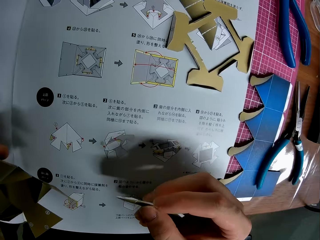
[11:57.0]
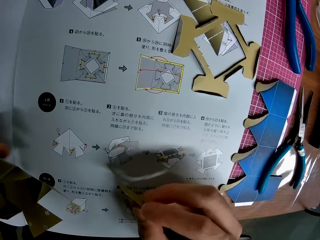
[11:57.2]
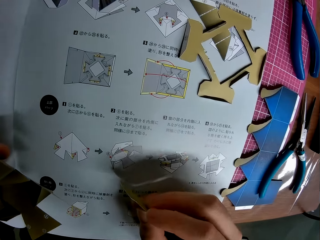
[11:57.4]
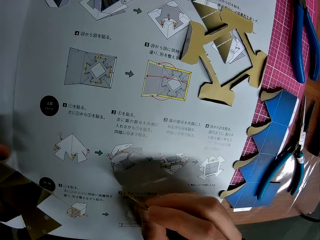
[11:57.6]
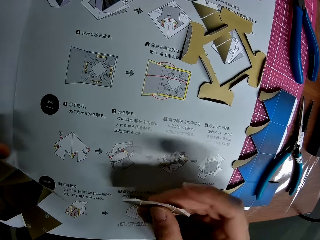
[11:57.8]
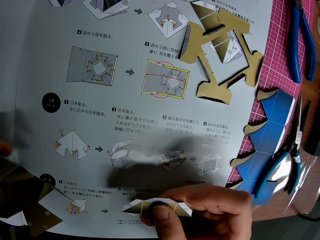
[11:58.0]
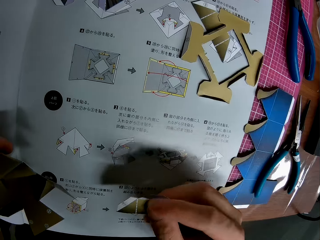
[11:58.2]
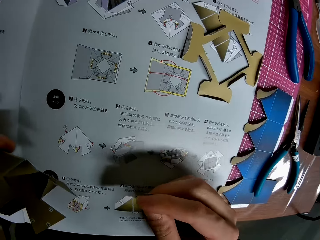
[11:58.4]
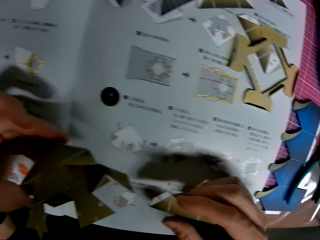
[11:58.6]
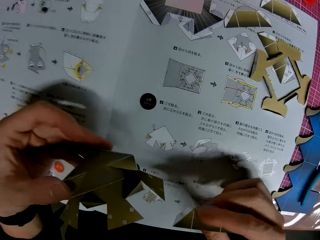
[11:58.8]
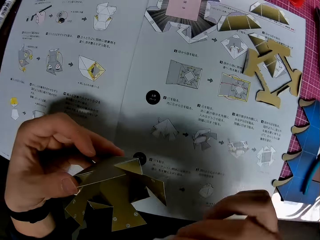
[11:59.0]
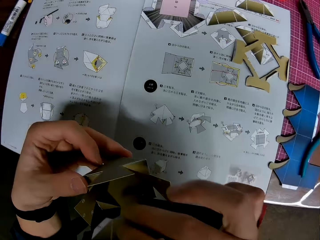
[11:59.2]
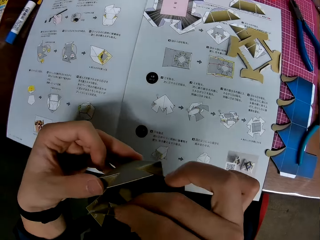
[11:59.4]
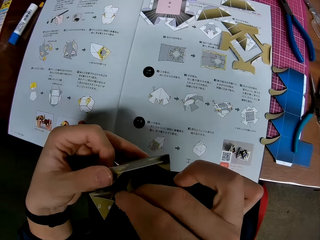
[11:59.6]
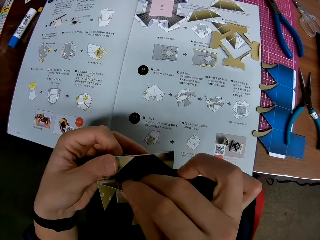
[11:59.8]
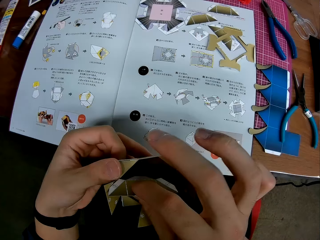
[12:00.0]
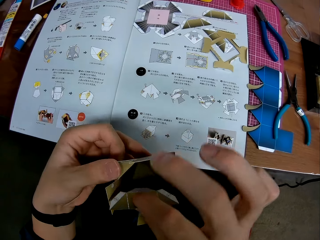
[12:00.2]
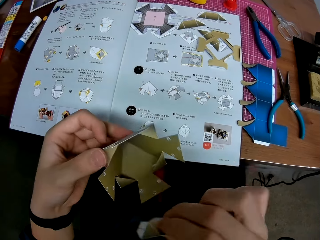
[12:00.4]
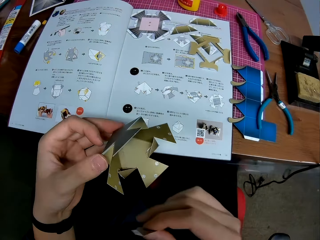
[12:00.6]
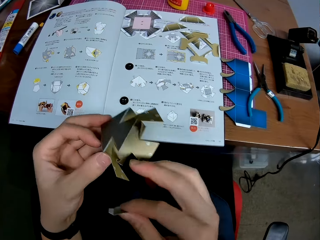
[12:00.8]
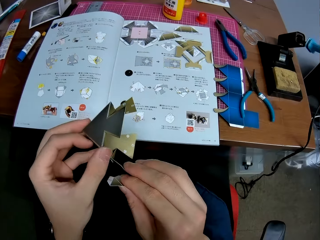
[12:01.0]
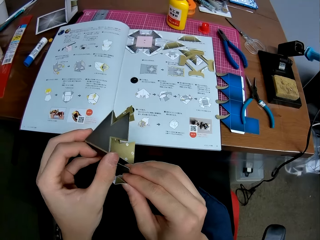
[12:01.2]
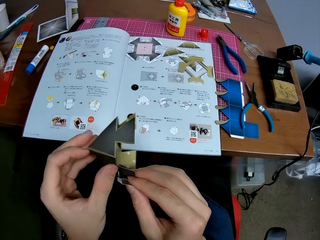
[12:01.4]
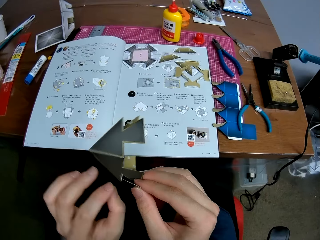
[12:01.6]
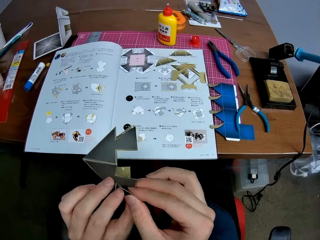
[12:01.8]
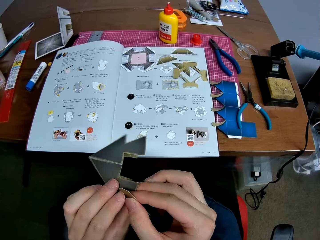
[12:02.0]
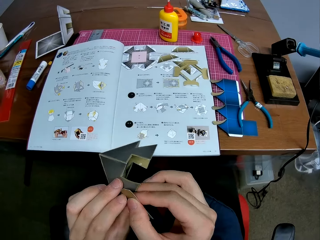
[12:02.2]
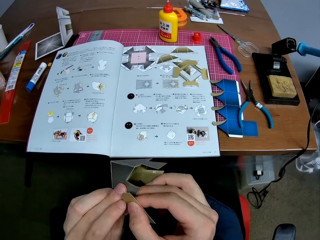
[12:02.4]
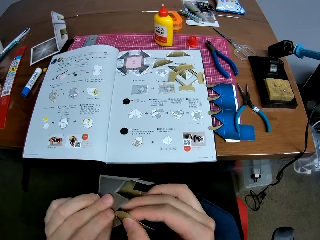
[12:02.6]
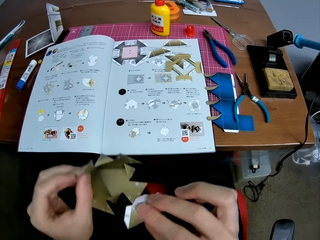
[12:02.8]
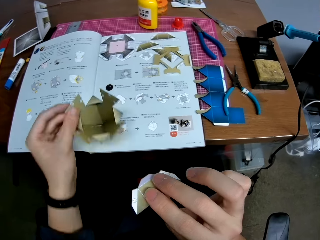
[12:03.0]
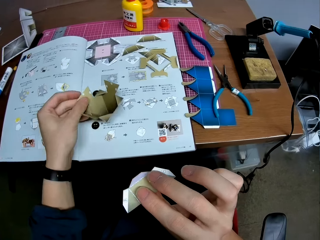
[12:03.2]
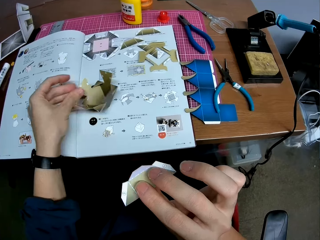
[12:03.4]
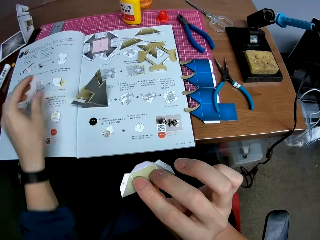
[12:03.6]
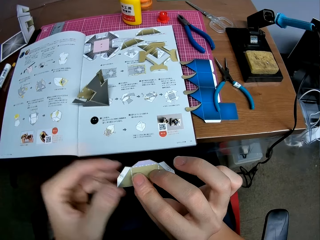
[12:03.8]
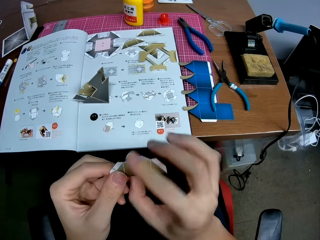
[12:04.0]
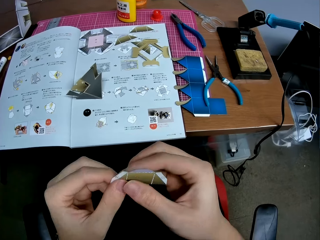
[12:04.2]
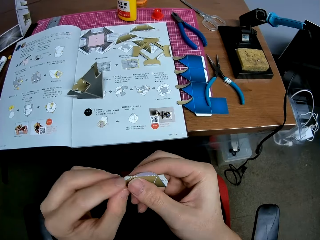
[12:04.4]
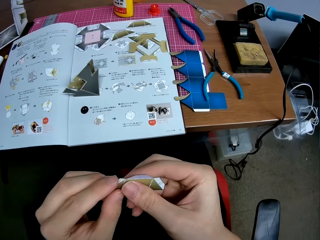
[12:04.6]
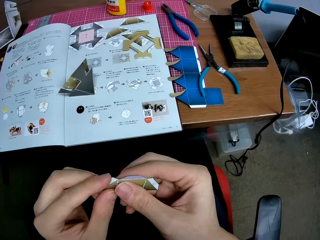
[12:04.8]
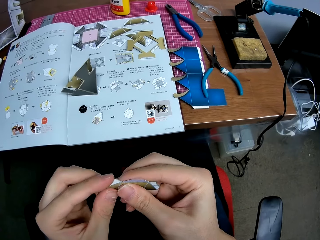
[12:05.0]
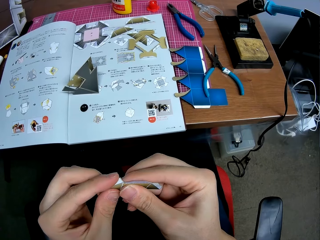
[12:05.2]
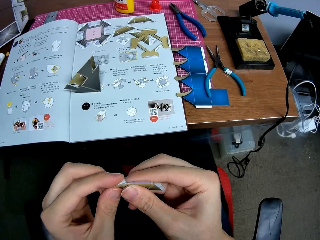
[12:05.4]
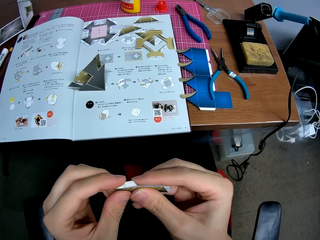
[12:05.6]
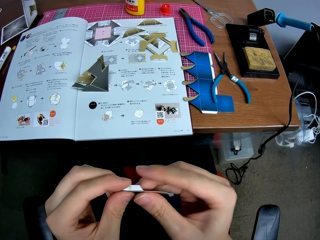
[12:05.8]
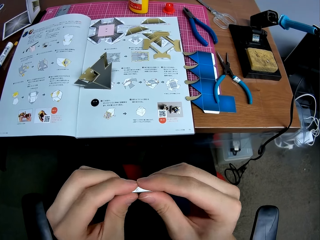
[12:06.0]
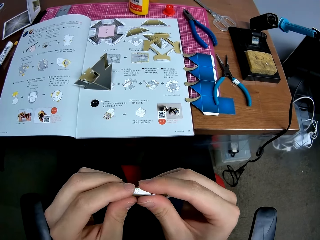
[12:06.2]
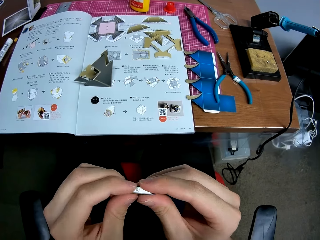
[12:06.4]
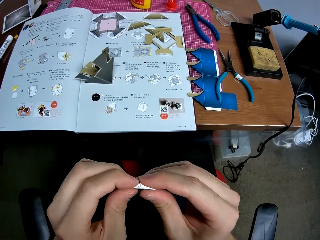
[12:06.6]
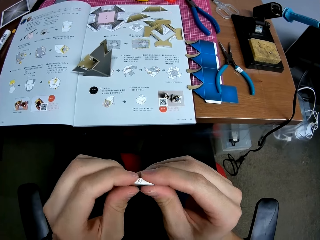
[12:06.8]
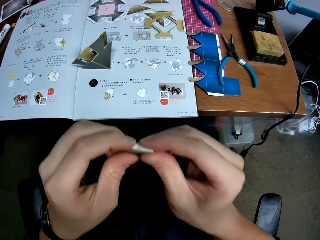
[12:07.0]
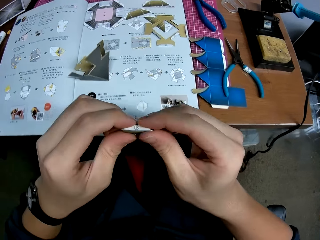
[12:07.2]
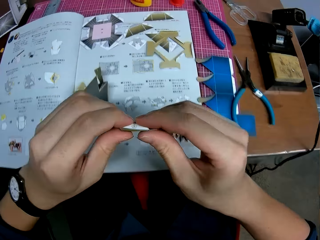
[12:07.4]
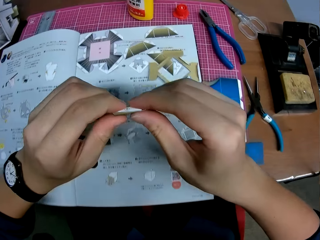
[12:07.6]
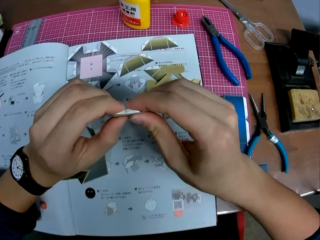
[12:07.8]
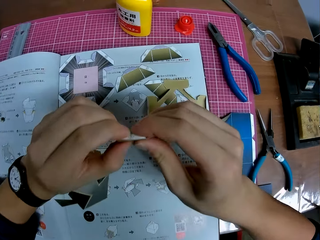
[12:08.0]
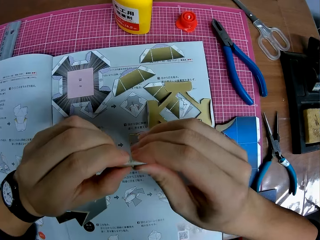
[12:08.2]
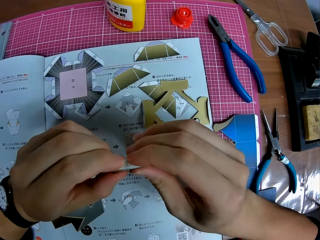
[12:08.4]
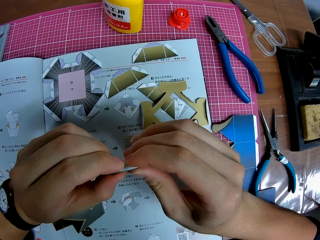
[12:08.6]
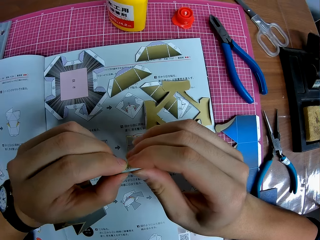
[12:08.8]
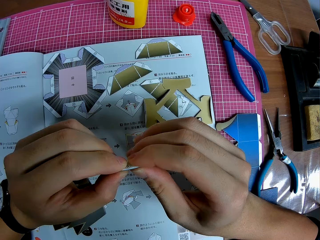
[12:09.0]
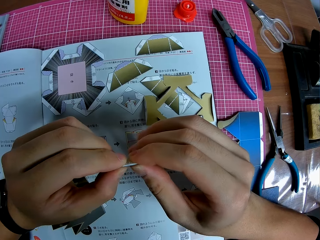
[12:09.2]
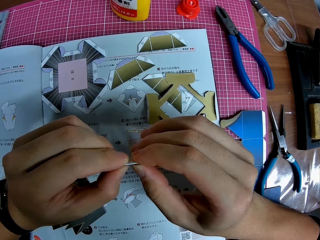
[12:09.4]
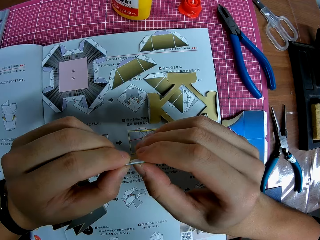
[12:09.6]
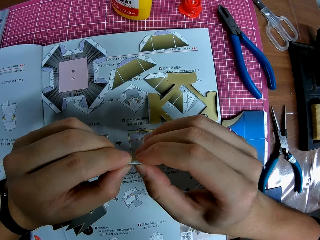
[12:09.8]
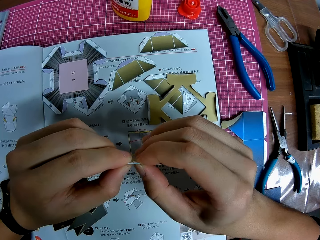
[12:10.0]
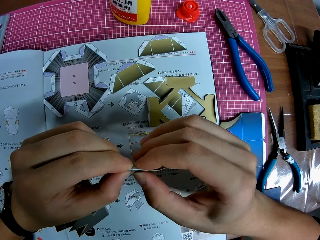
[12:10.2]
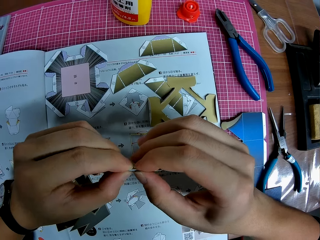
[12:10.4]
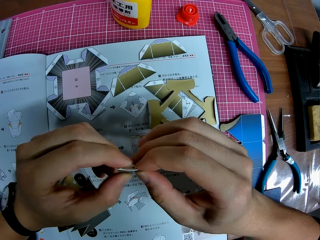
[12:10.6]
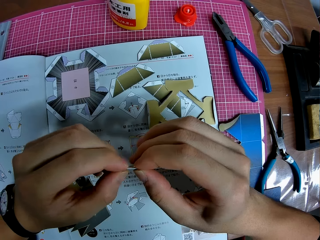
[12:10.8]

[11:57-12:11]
The camera wearer fits the model piece on the modelled paper. They put the modelled paper on the table. They fold the sides of the piece of craft.

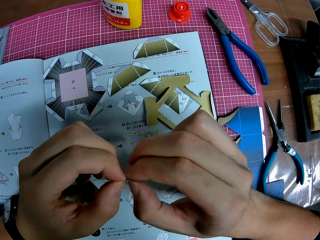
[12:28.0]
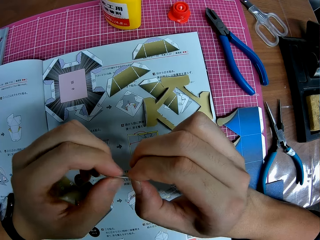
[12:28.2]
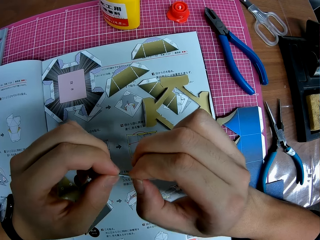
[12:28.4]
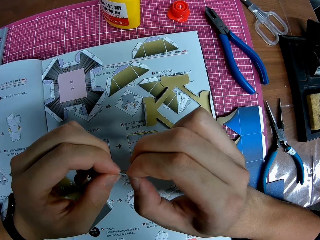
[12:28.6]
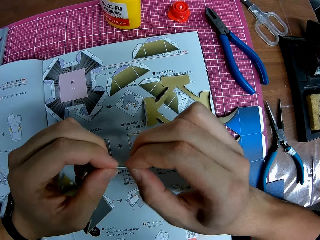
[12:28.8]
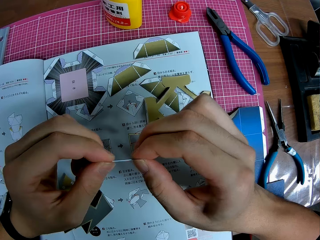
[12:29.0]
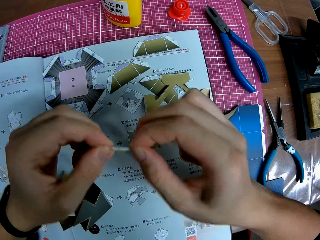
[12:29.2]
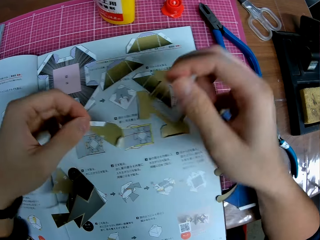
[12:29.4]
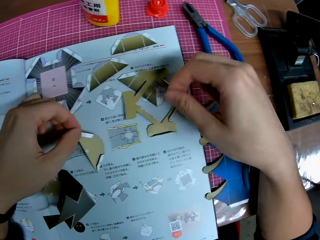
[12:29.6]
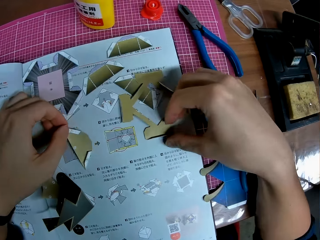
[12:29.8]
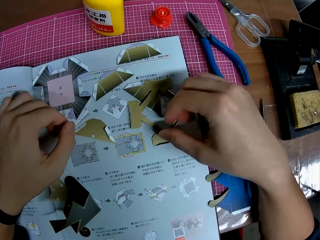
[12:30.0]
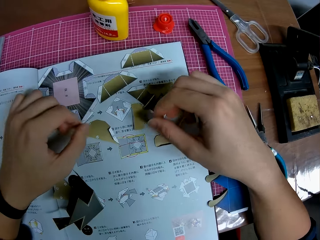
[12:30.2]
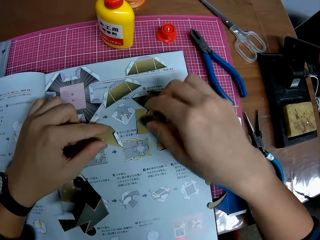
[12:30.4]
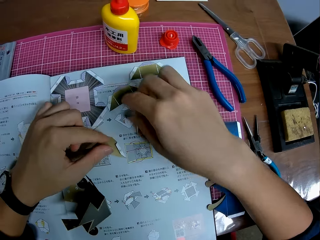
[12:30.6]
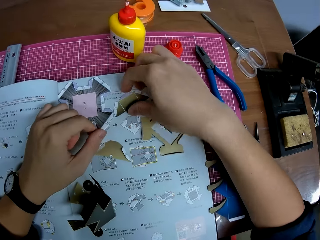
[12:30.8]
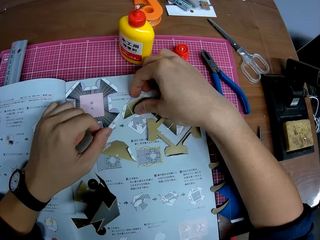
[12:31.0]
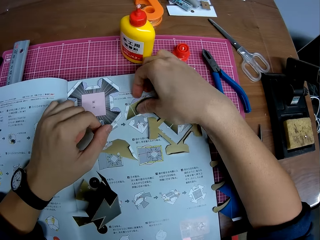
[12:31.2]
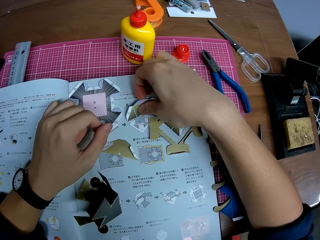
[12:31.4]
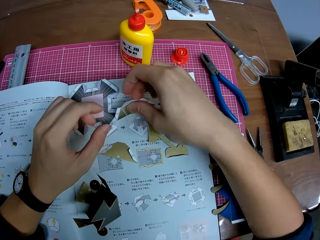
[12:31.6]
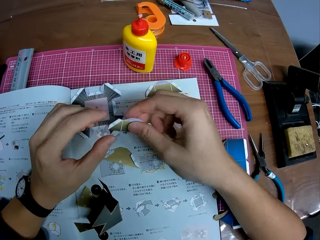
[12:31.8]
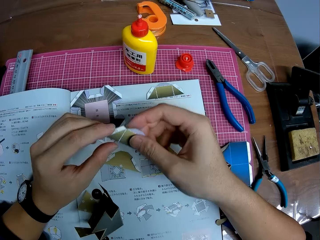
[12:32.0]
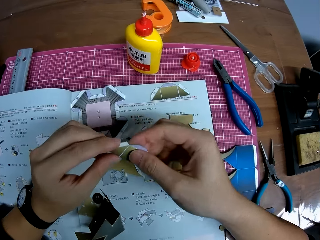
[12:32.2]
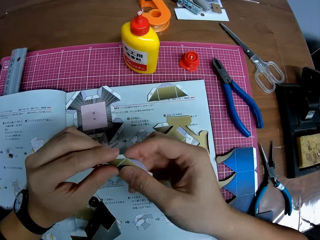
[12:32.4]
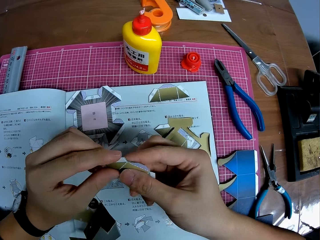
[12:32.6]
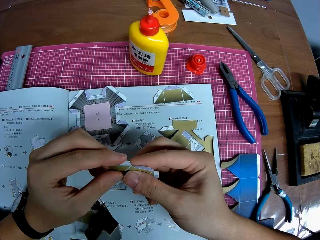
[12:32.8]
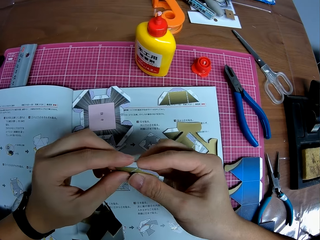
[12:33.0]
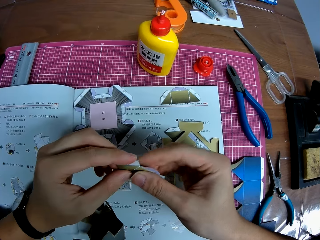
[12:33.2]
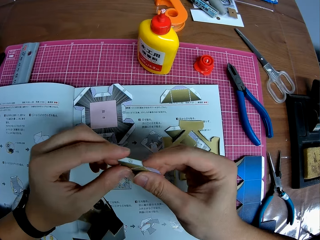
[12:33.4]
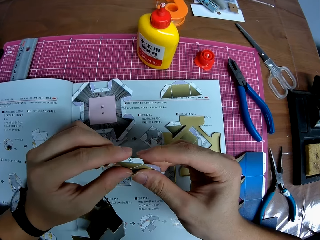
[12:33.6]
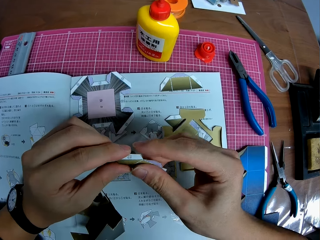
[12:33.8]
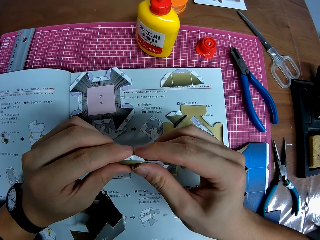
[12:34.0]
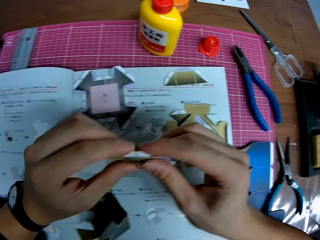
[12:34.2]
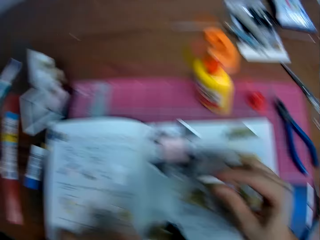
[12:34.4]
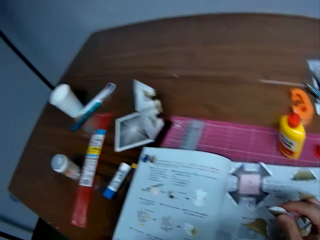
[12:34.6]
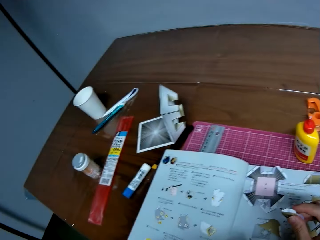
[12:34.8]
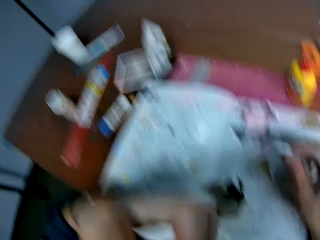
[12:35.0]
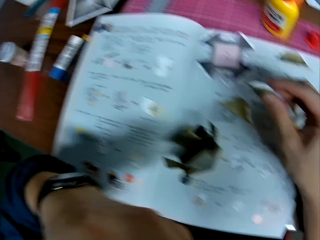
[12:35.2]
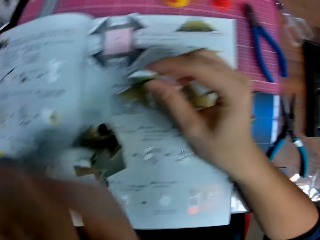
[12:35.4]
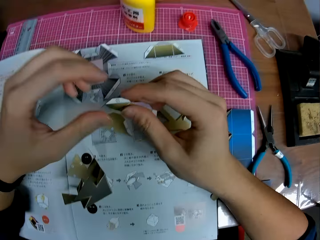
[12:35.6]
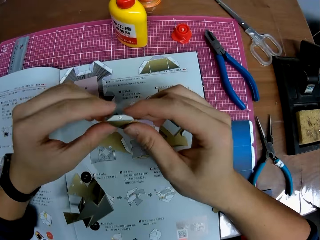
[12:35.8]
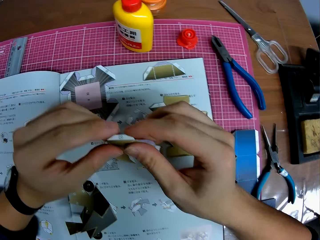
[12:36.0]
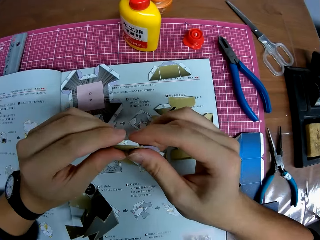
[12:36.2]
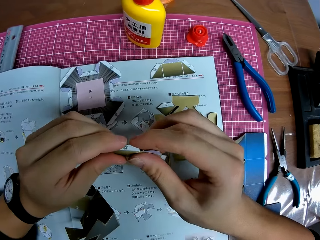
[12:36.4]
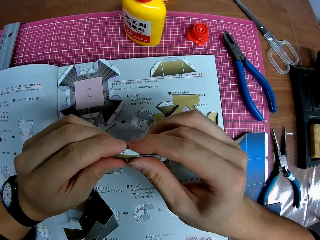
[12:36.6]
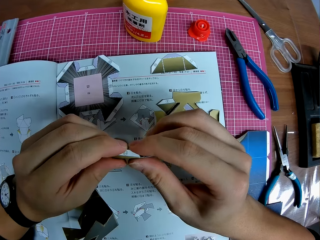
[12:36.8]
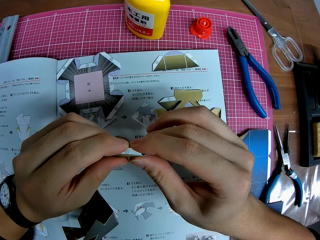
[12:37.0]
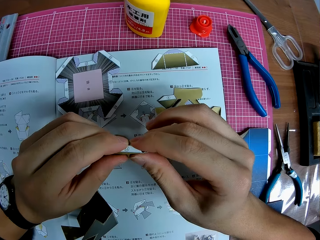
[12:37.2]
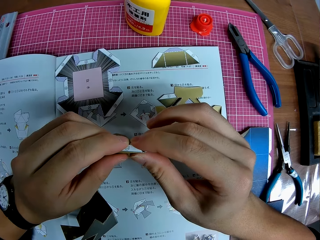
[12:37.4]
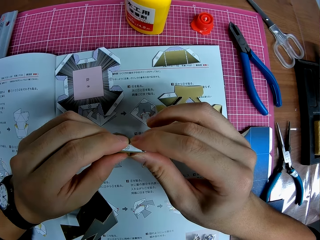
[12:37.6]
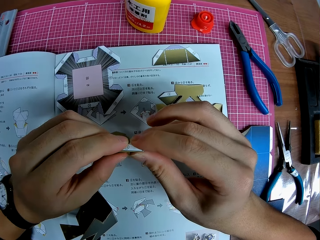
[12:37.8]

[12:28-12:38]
The camera wearer puts the model paper piece on the table. They pick up another piece of craft from the table. They fold the model paper piece. They stare around. They fold the sides of the piece of craft.
